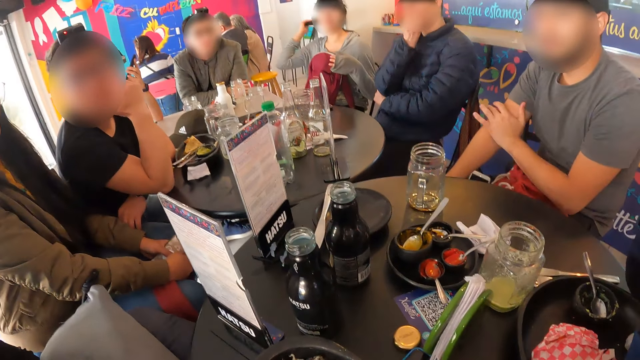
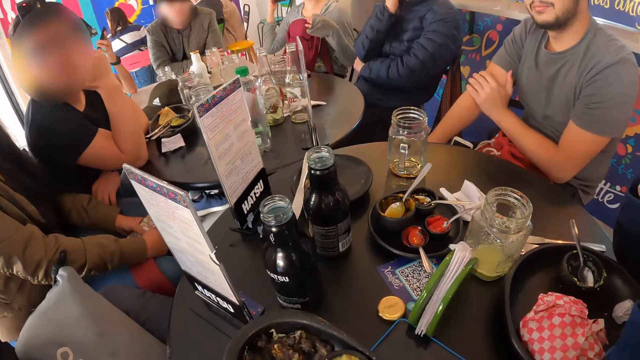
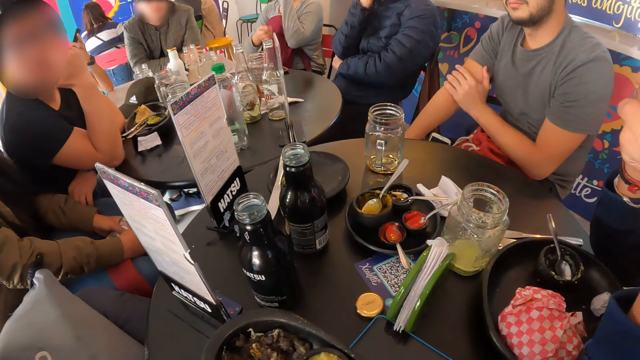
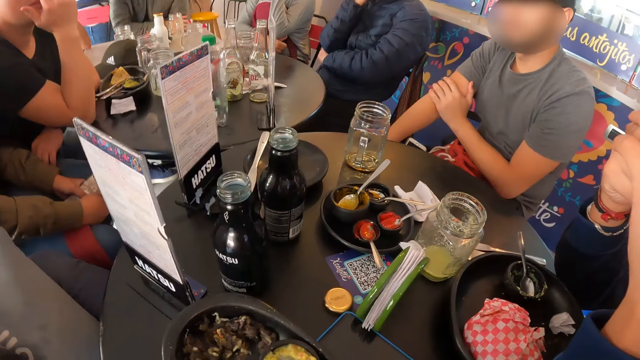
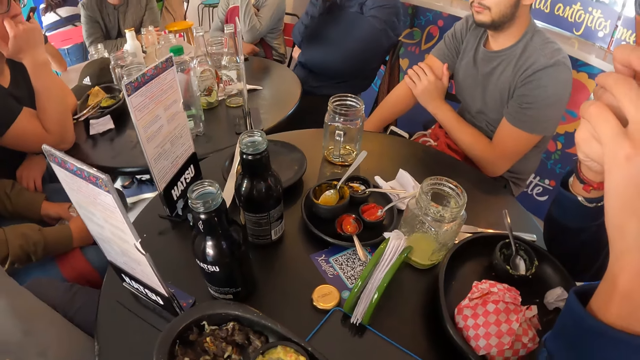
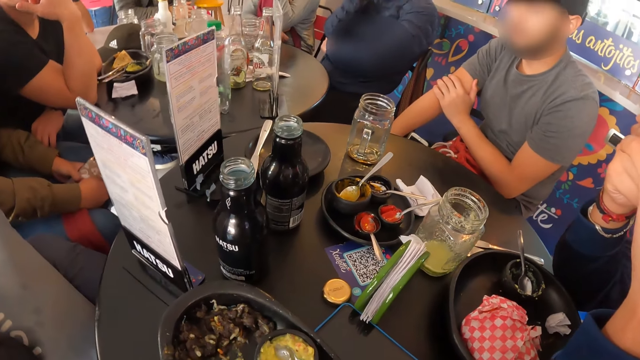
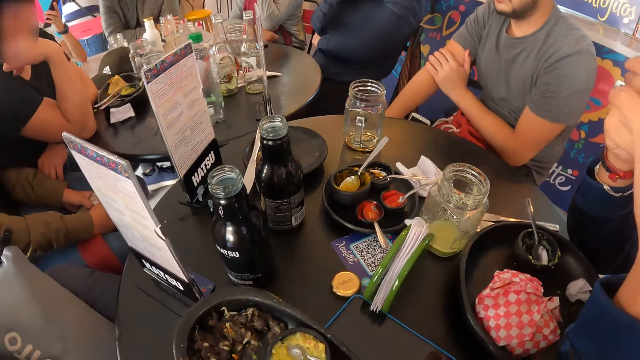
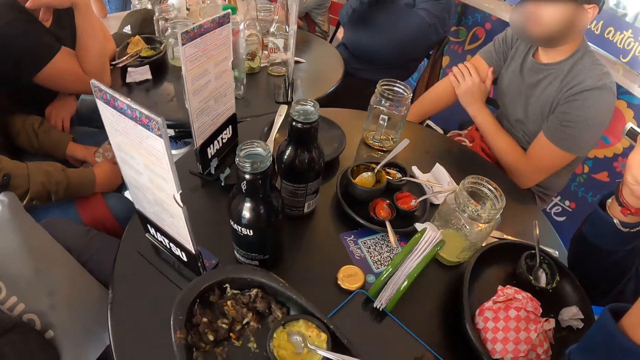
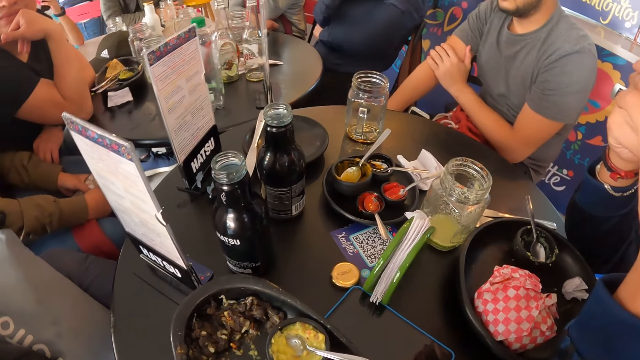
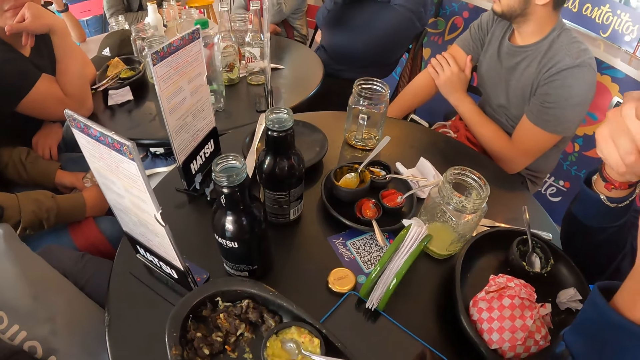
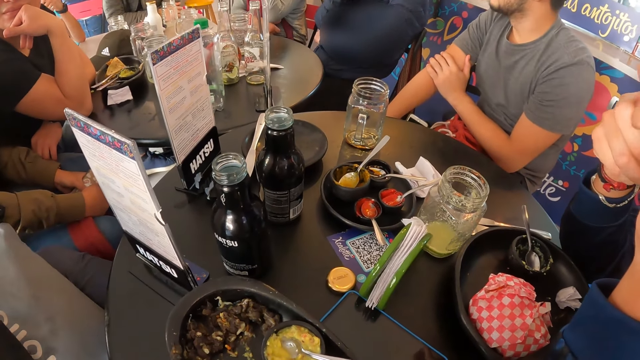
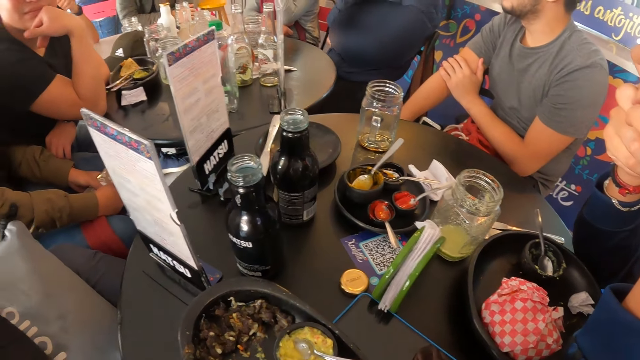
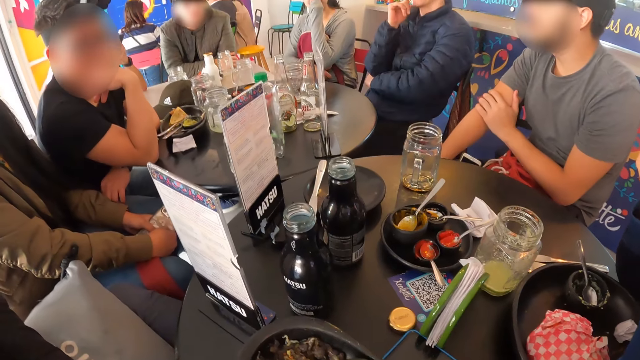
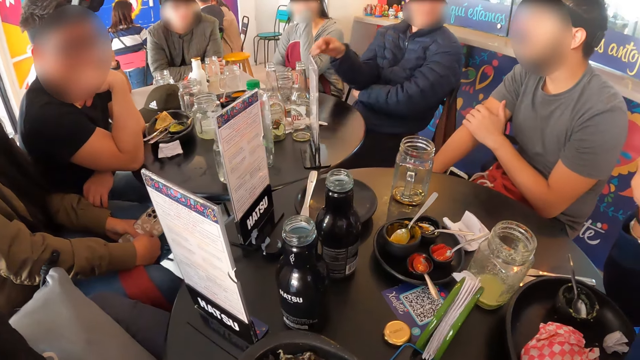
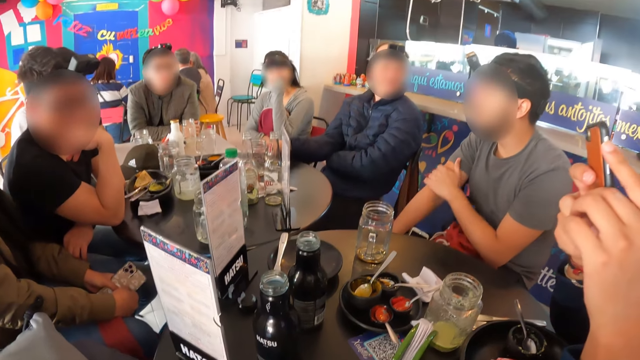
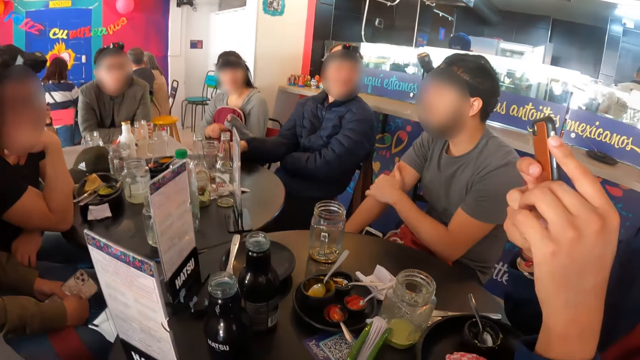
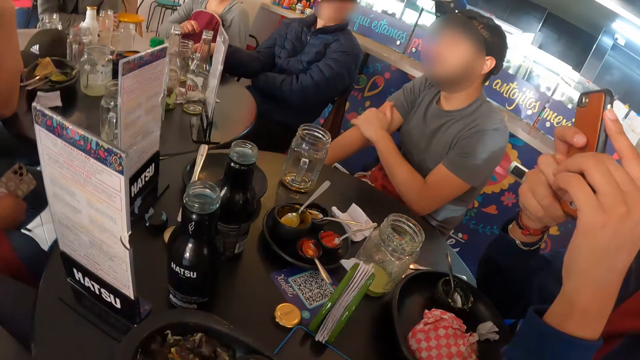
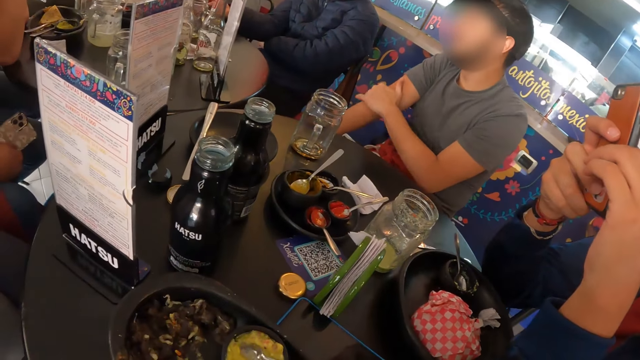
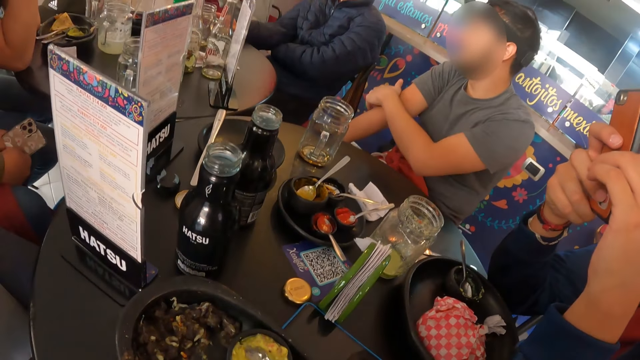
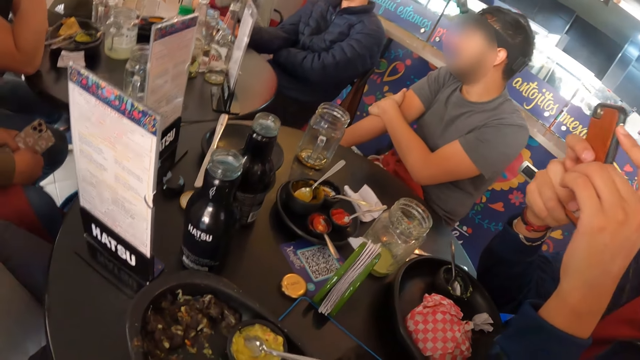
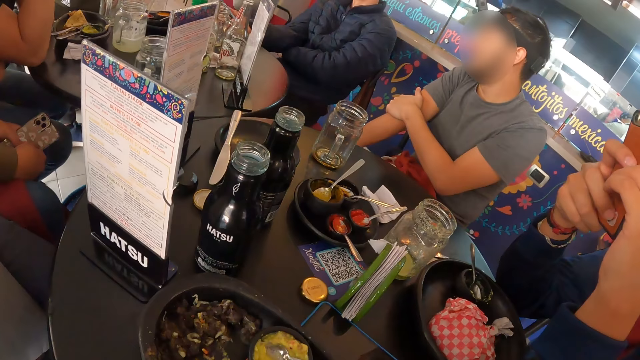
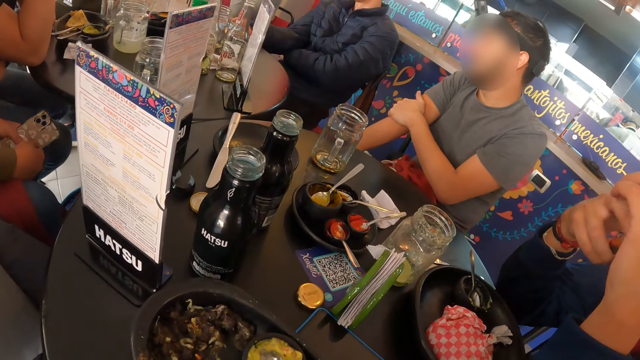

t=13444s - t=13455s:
The camera wearer stares around. A man scratches his right hand with his left hand. He uses the phone.

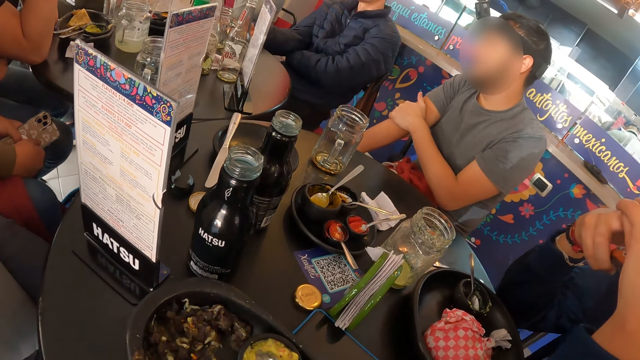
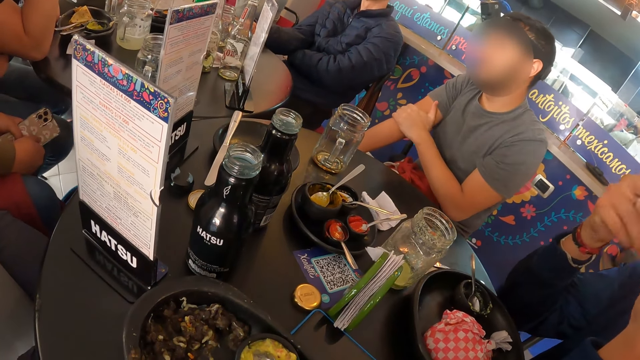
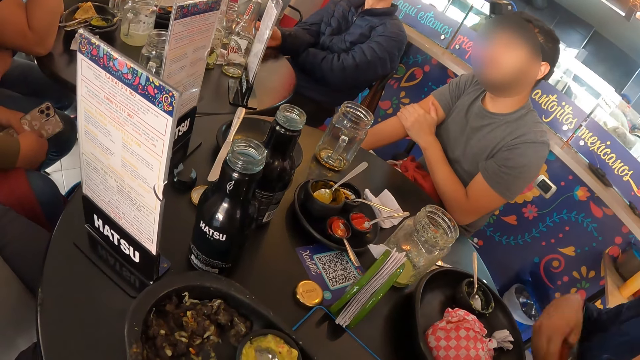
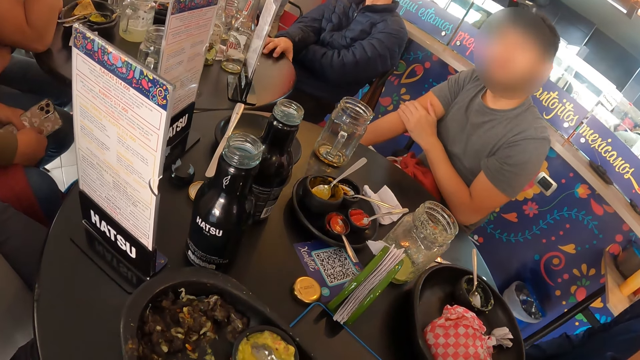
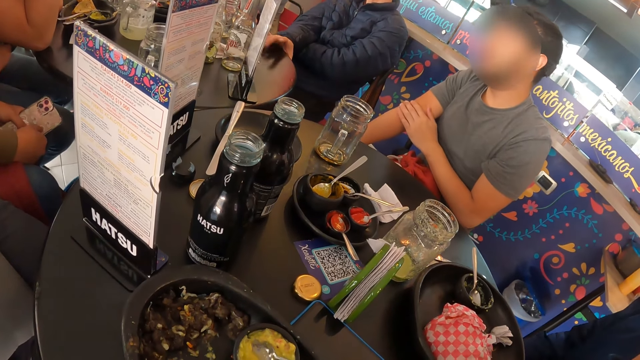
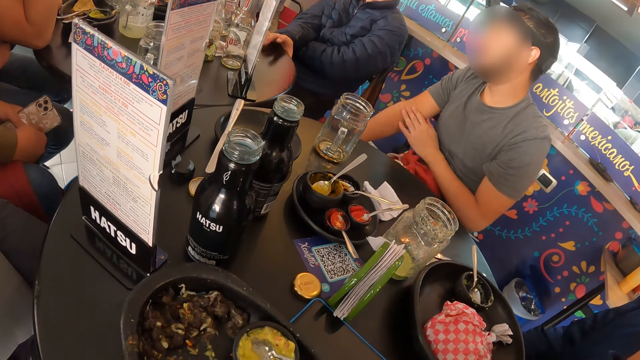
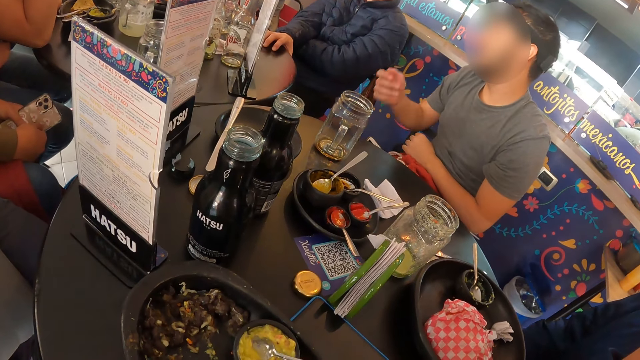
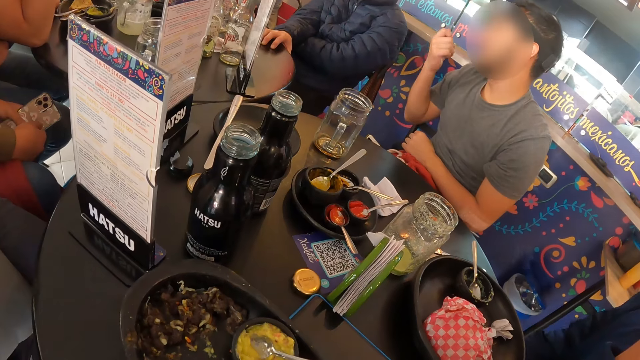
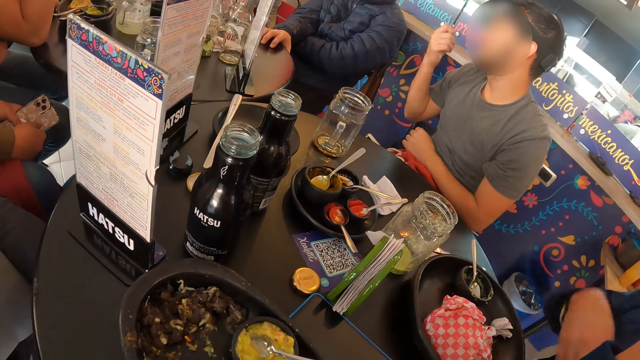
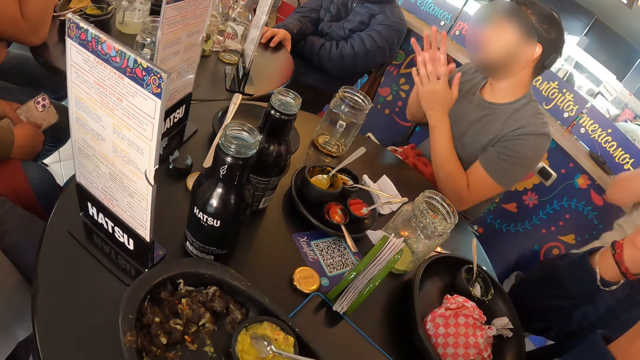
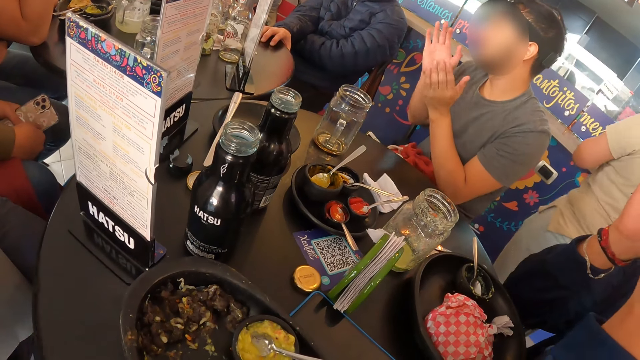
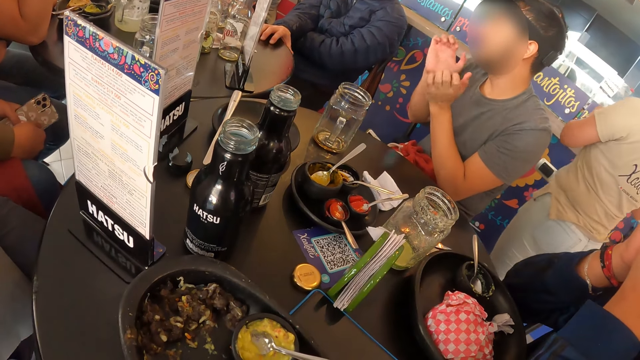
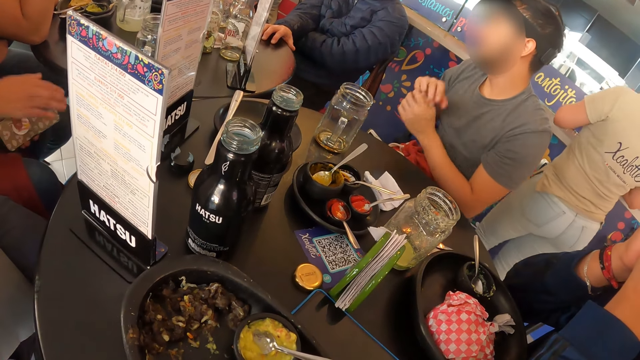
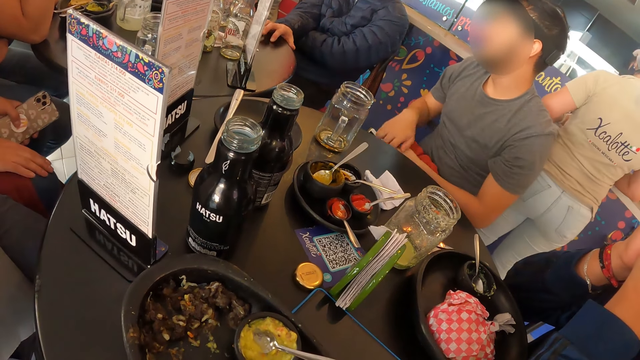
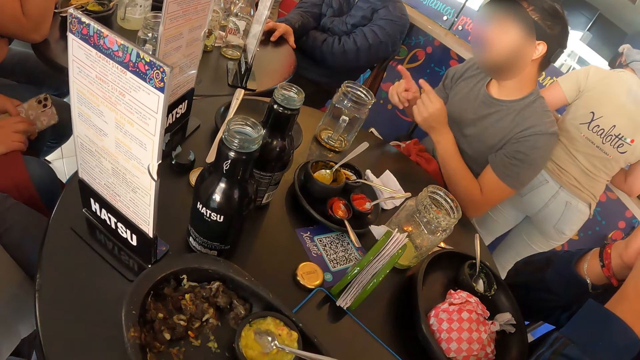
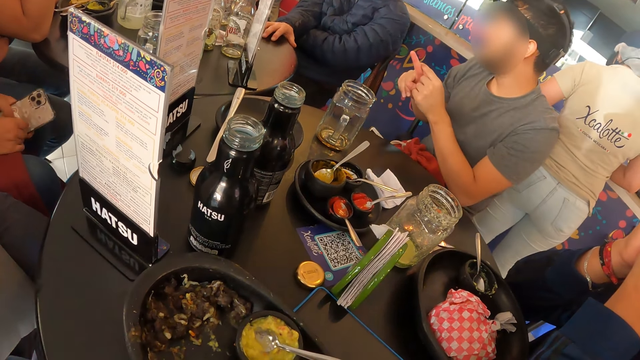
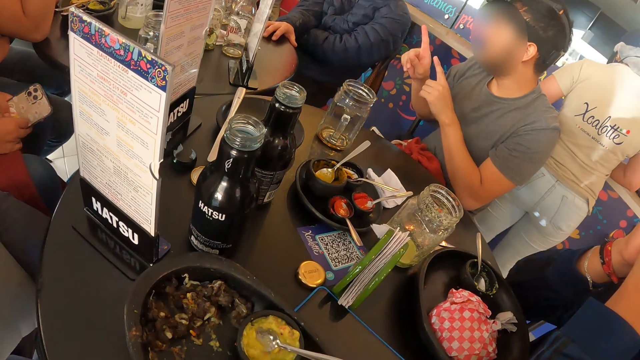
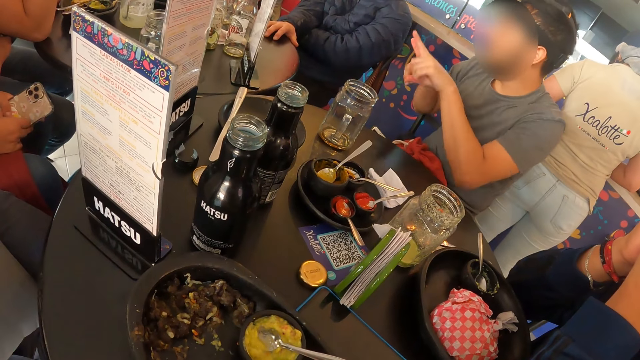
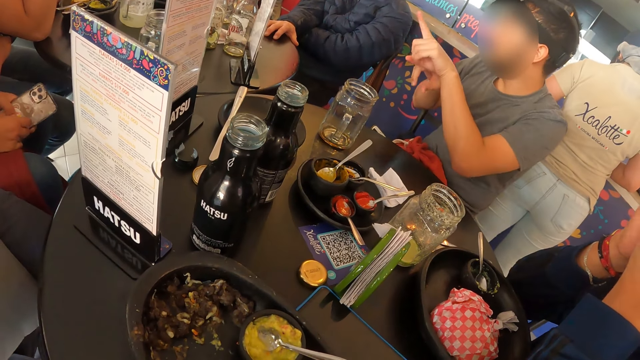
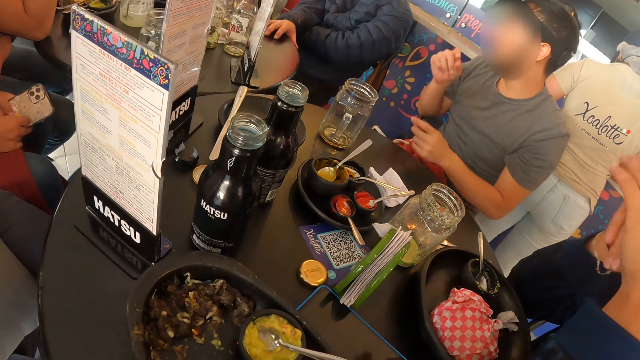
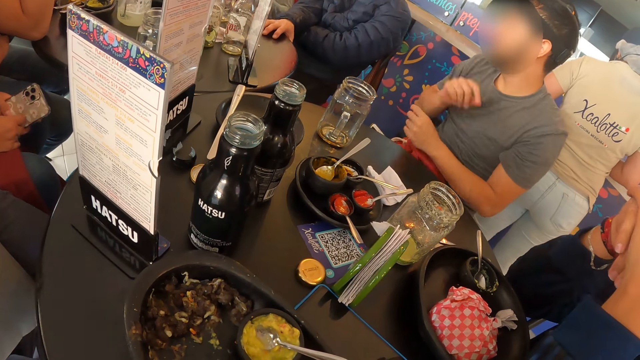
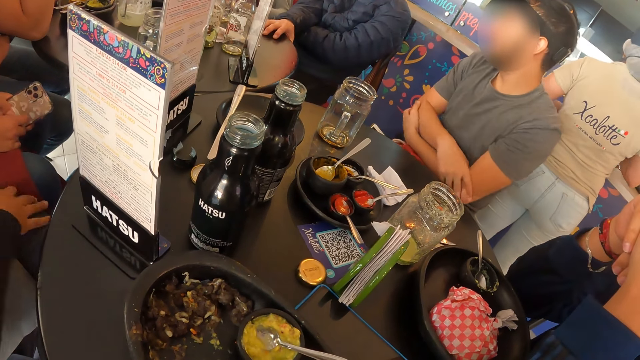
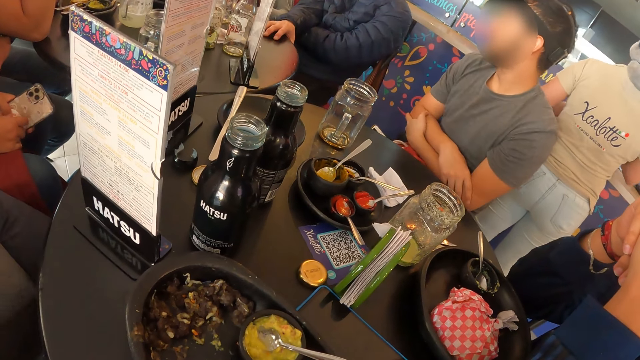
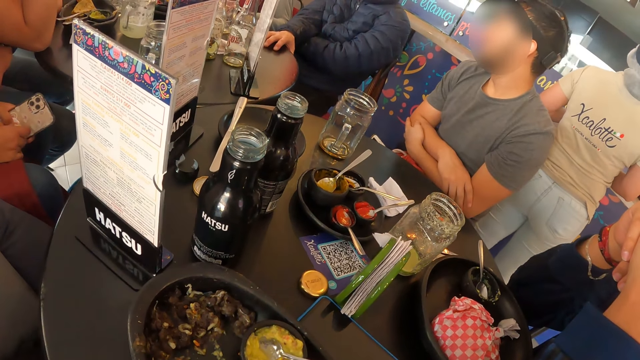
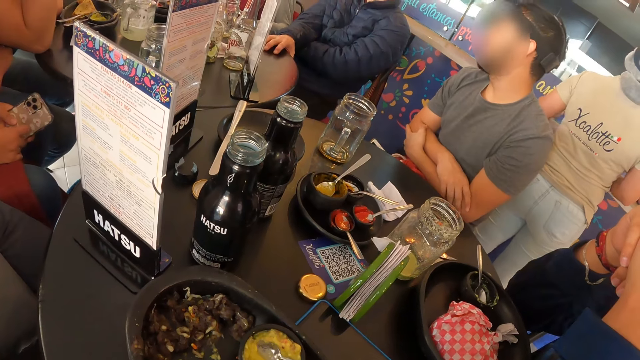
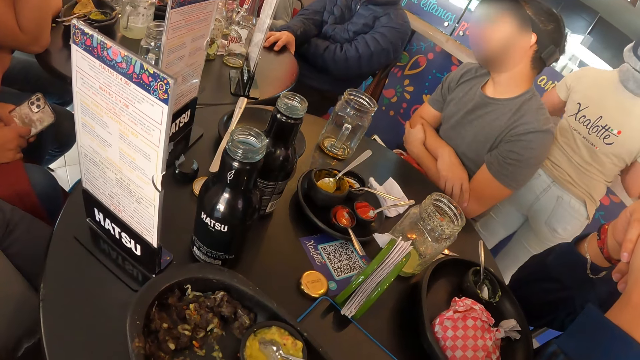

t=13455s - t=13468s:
A man puts the phone down. He gesticulates with both his hands. He holds the chin. He holds hands together.
